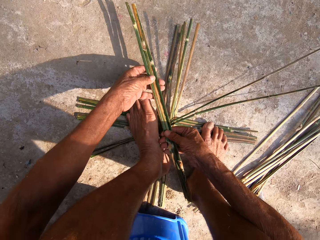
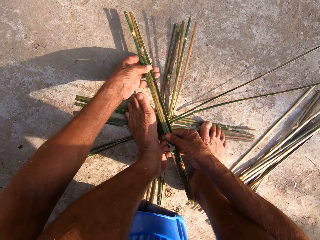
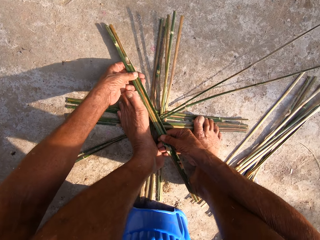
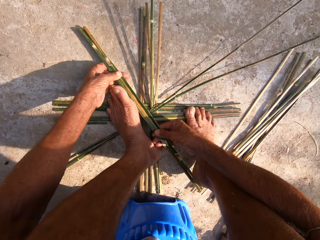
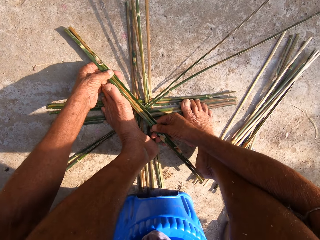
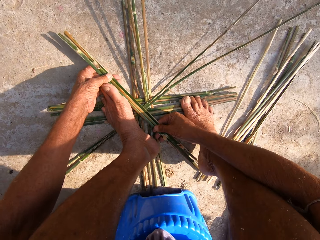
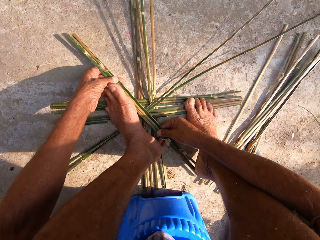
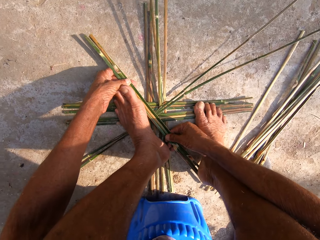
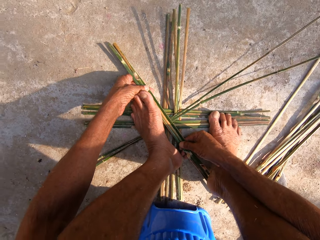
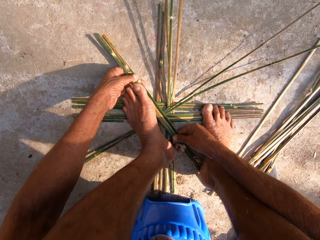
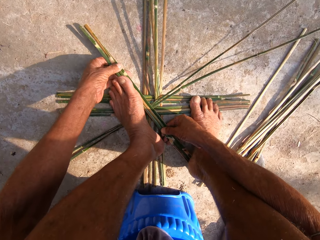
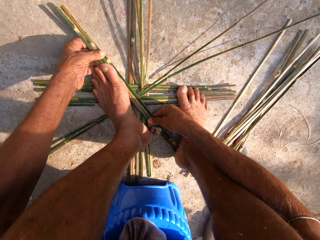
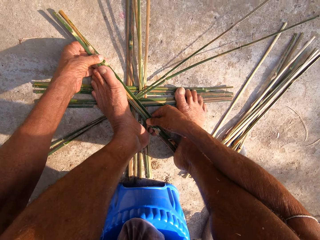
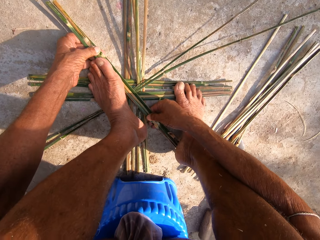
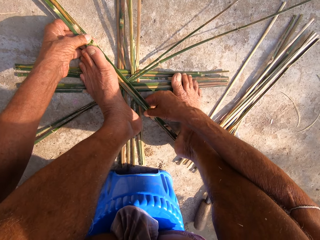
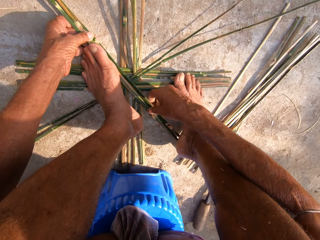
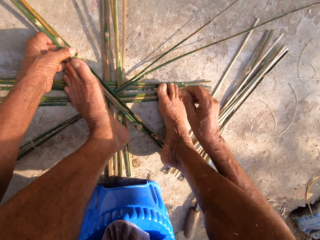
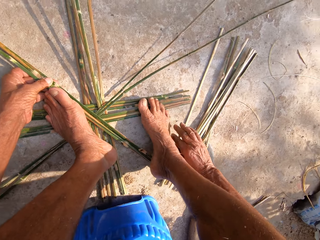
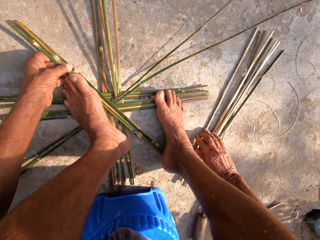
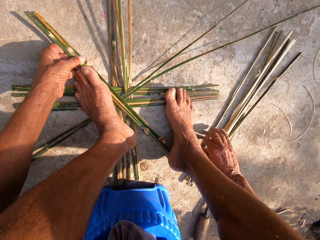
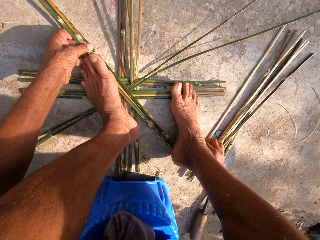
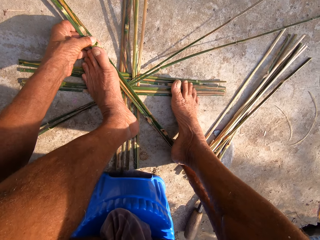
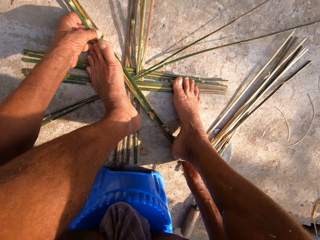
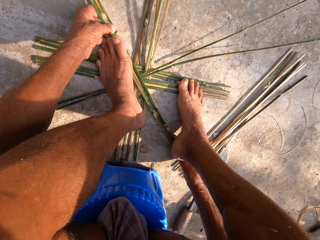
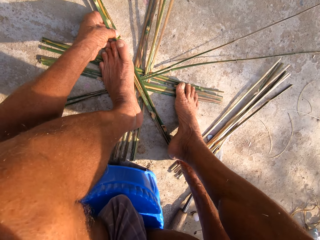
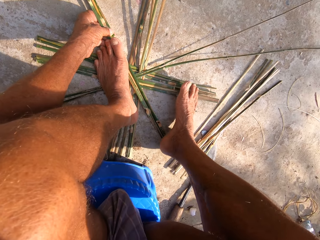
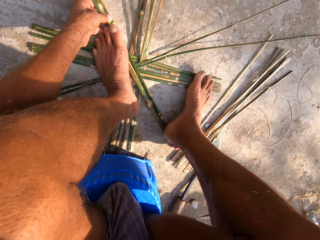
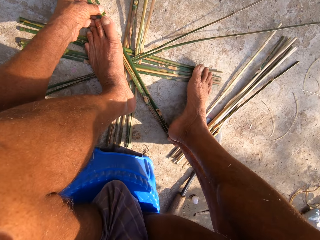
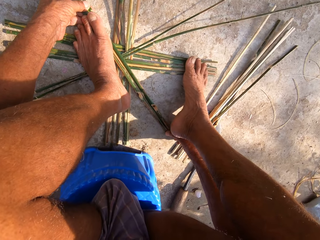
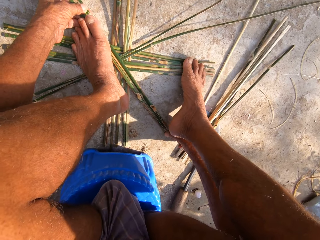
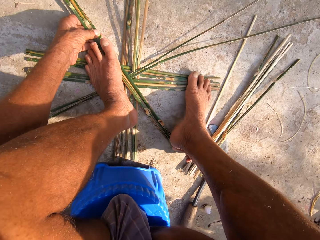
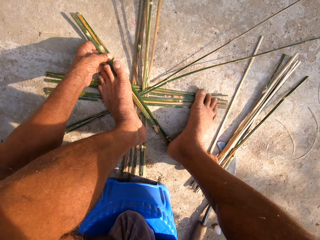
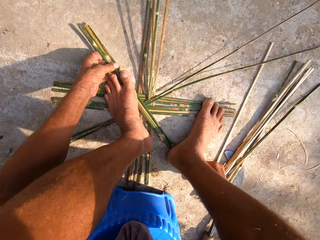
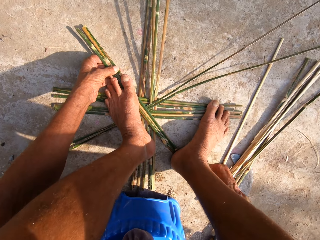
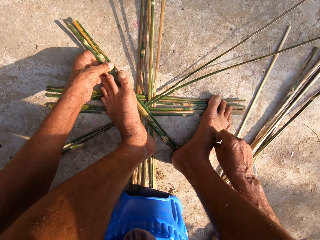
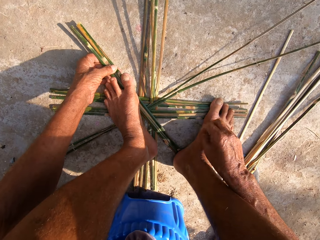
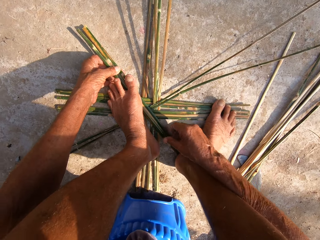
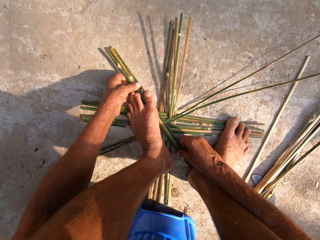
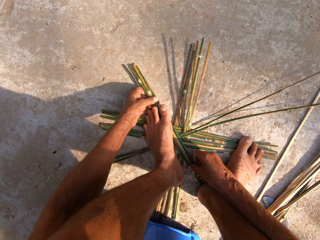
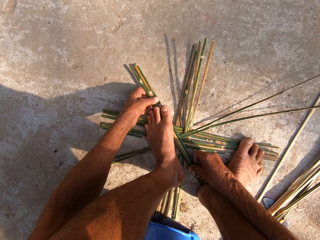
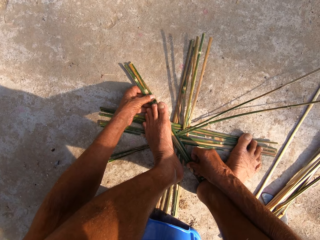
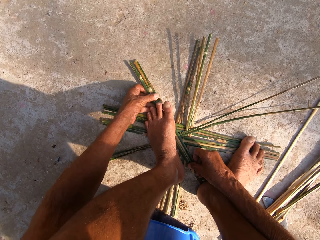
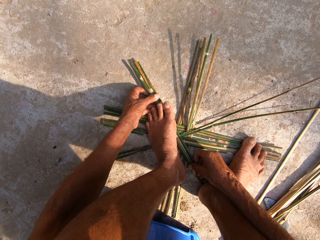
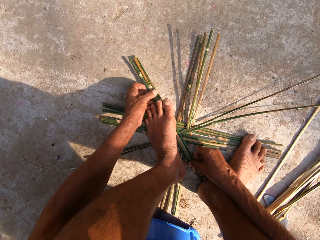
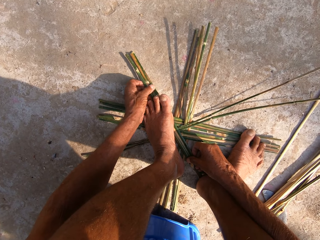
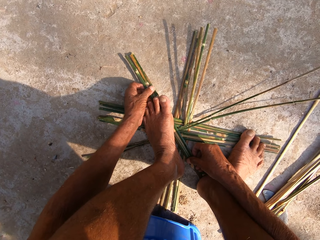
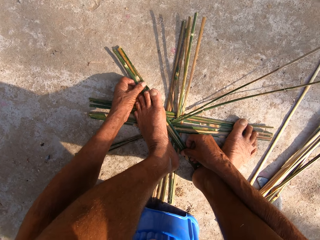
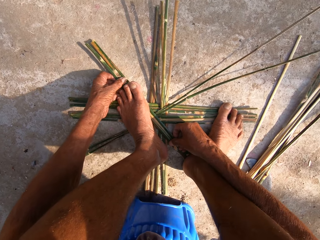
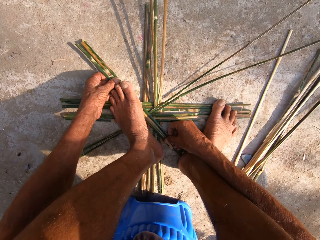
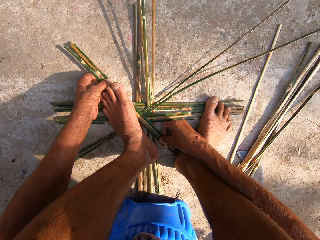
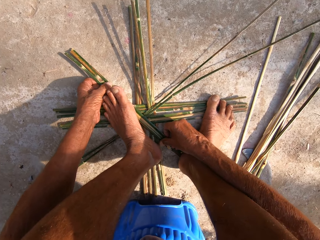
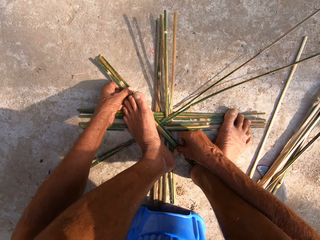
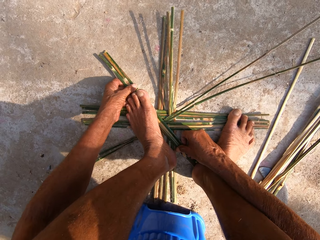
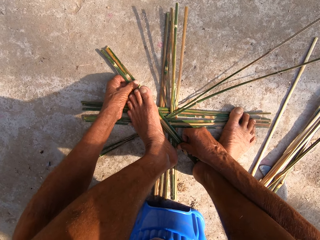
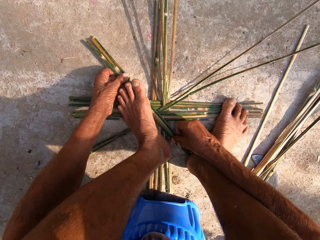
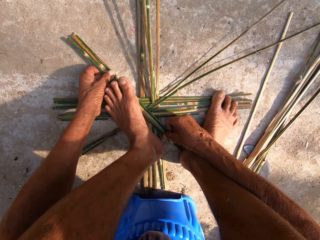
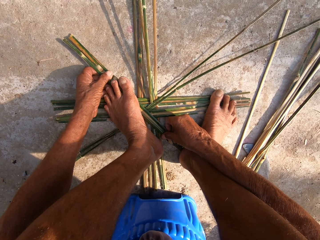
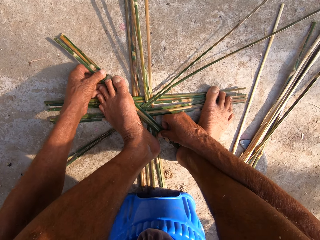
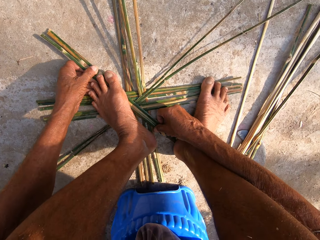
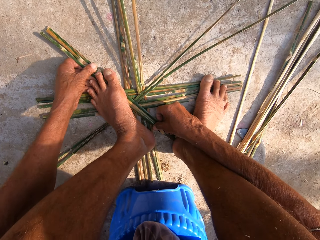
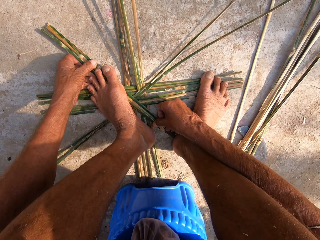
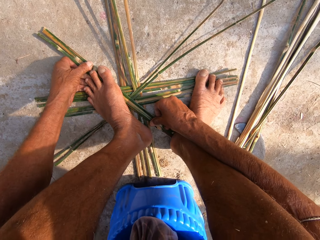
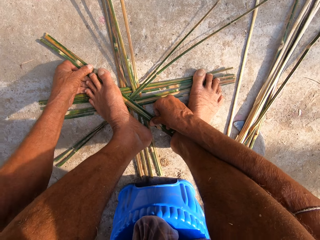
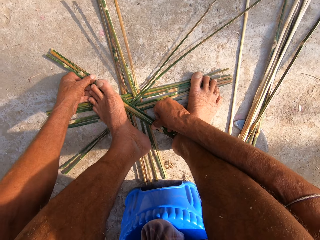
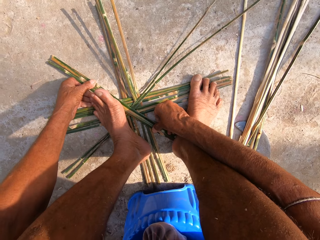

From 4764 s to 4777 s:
The camera wearer places the canes or bamboo sticks on the canes on the floor with both hands. He moves the set of canes on the floor with his right hand. He holds the bamboo sticks using his feet. He moves the bamboo sticks near his right foot away. He adjusts the canes on the canes with both hands. He weaves the bamboo sticks.

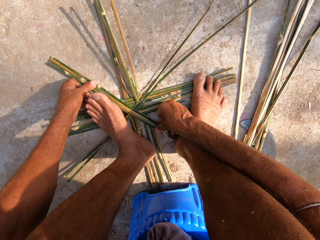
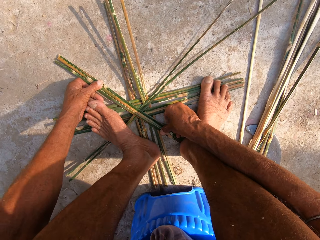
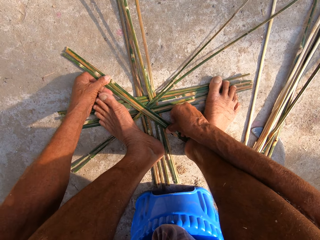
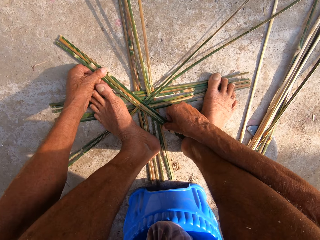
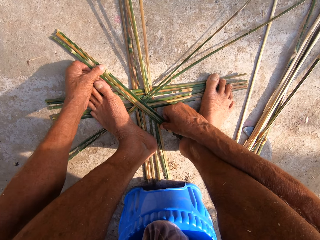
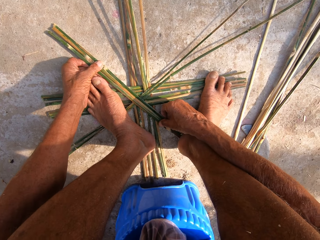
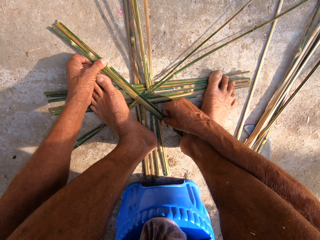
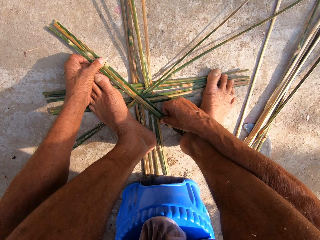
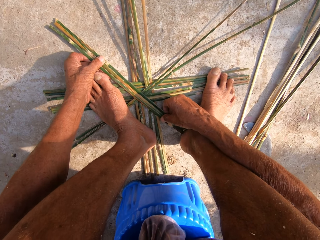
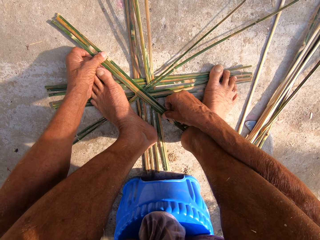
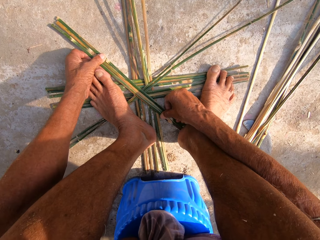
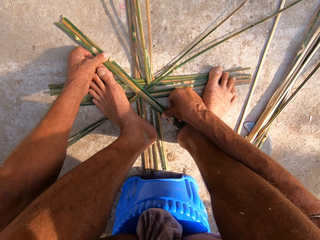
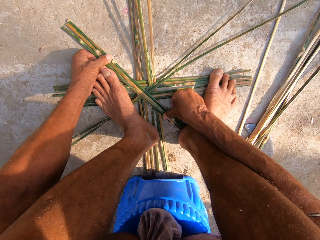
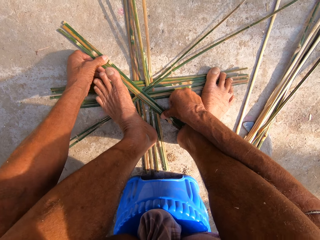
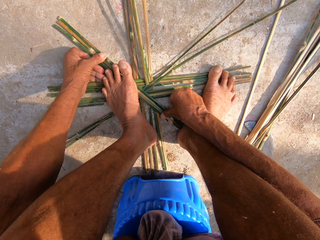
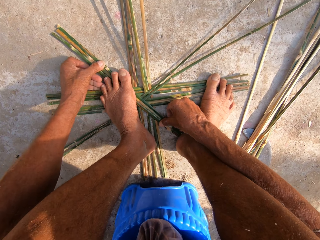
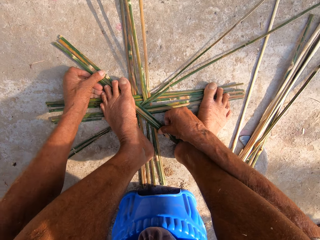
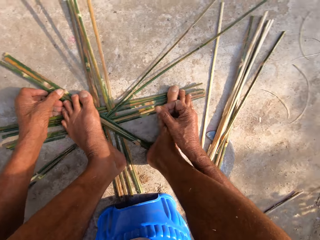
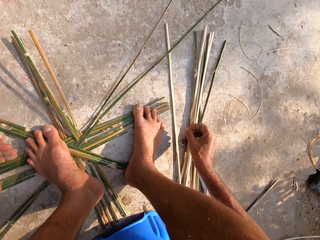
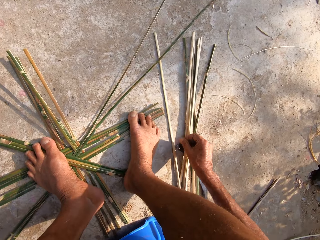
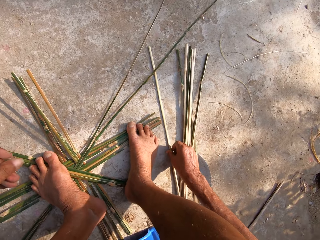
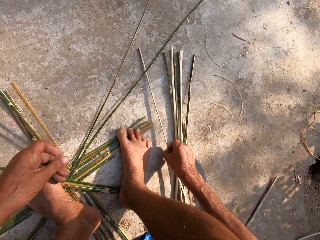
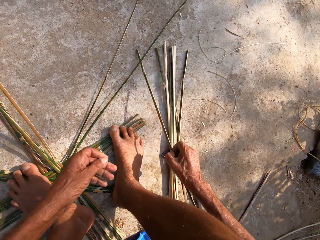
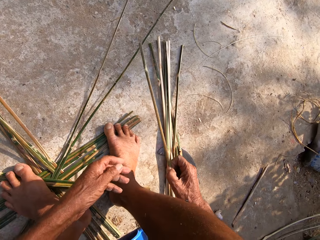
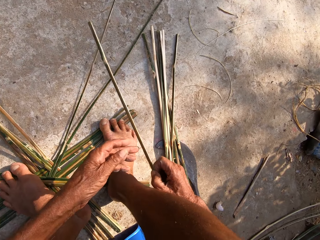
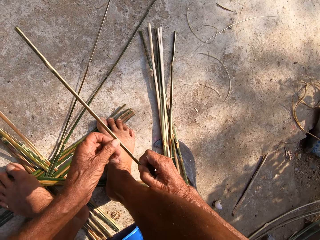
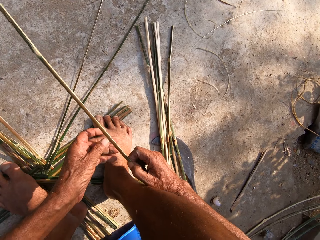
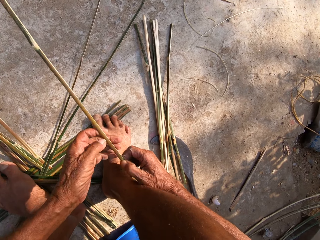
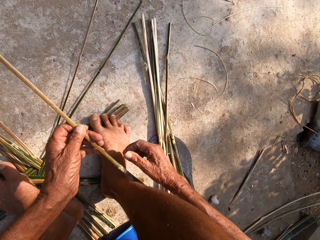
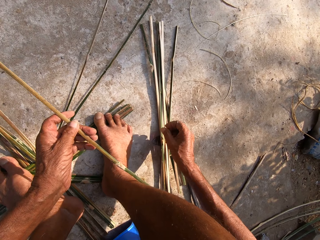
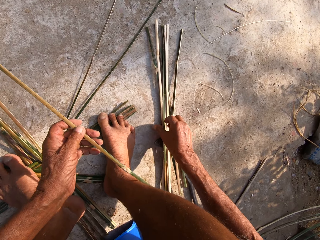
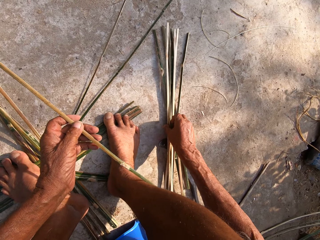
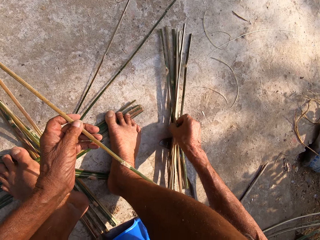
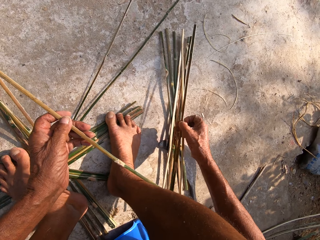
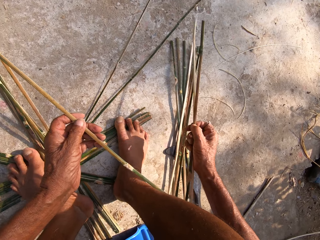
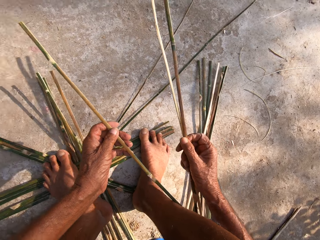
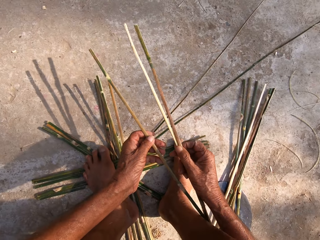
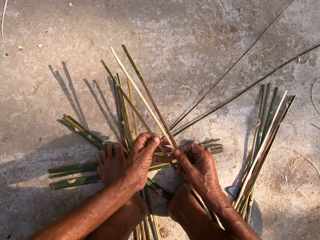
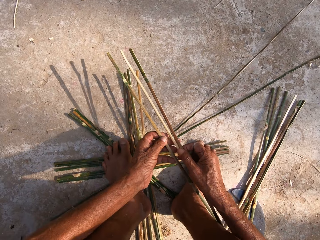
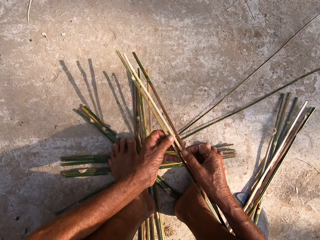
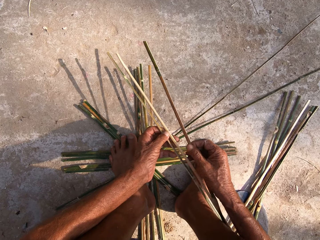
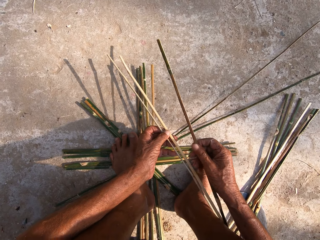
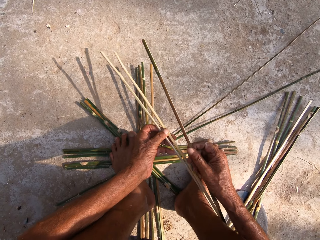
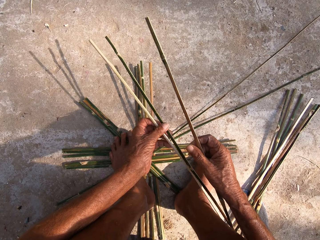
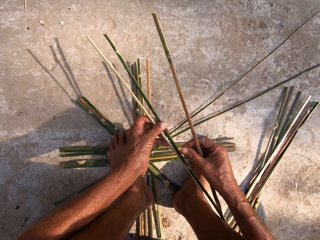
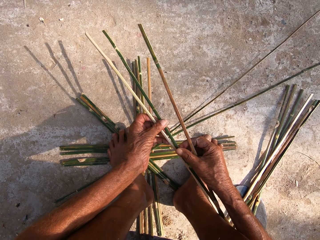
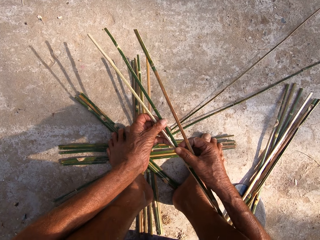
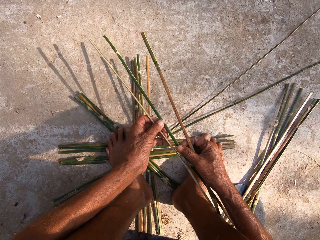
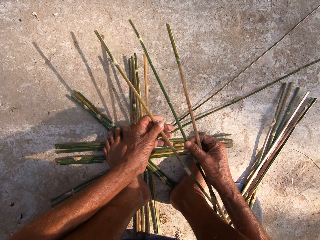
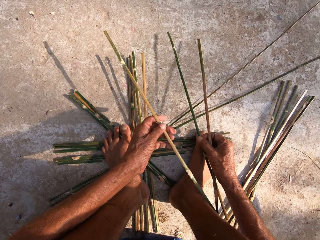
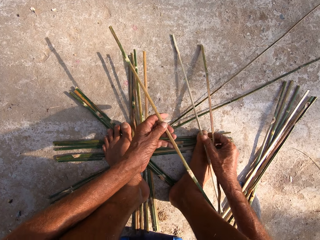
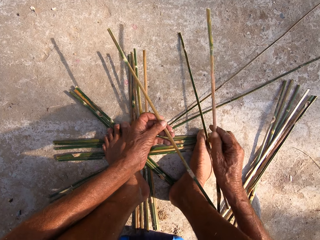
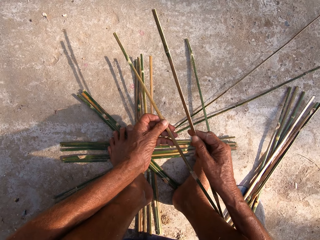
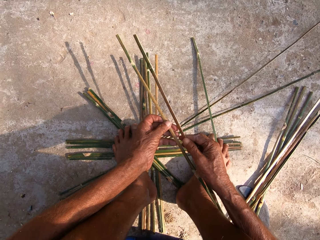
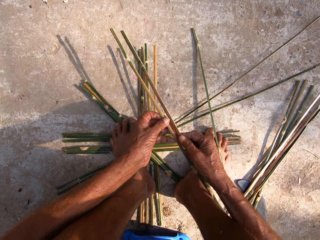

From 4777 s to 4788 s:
The camera wearer places his left leg on the canes. He picks a cane from the floor with his right hand. He passes the cane from his right hand to his left hand. He picks two canes from the floor with his right hand. He passes a cane from his right hand to his left hand. He picks the cane from his left hand with his right hand. He drops the cane on the floor with his right hand. He passes a cane from his right hand to his left hand.
